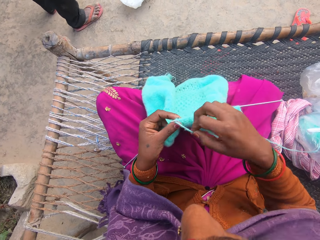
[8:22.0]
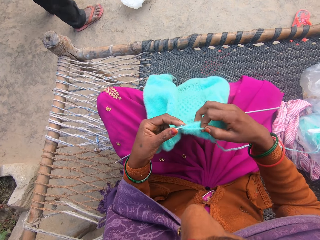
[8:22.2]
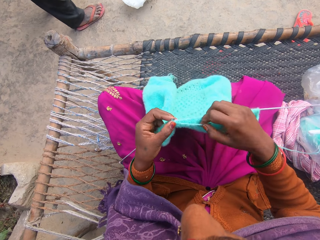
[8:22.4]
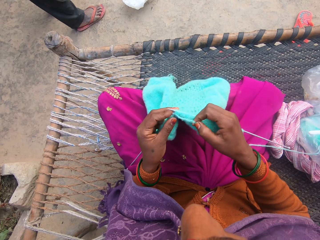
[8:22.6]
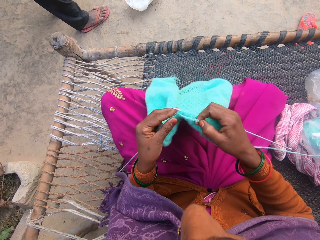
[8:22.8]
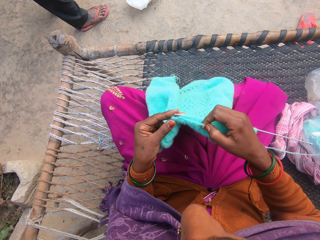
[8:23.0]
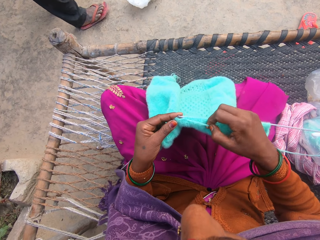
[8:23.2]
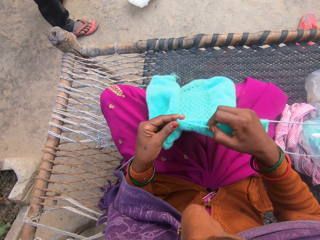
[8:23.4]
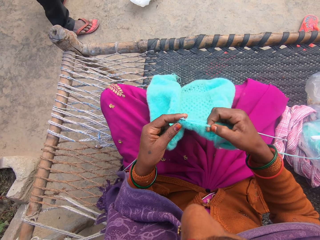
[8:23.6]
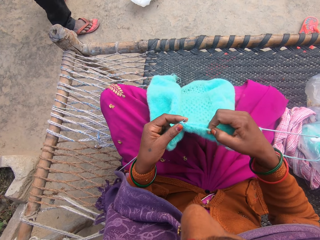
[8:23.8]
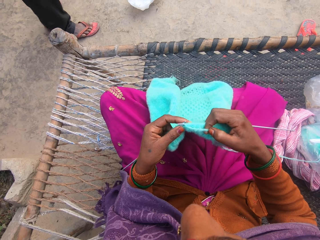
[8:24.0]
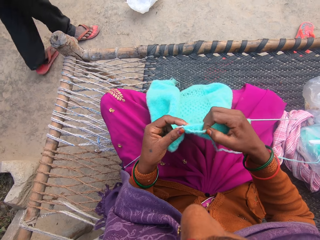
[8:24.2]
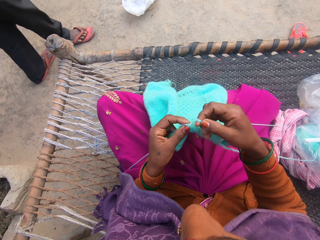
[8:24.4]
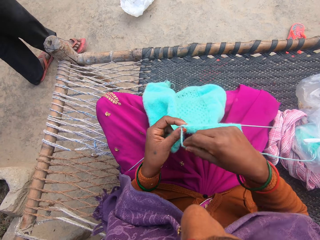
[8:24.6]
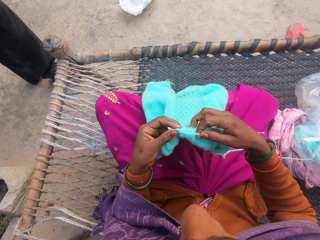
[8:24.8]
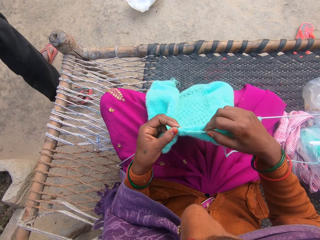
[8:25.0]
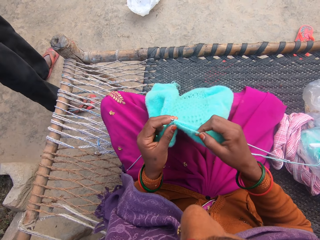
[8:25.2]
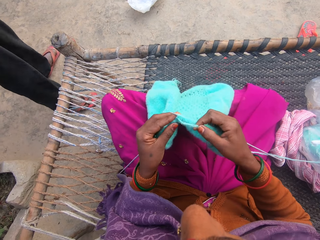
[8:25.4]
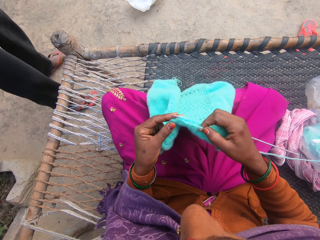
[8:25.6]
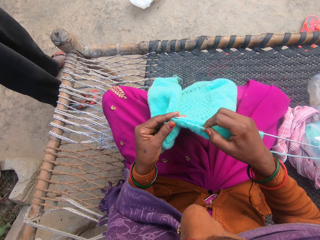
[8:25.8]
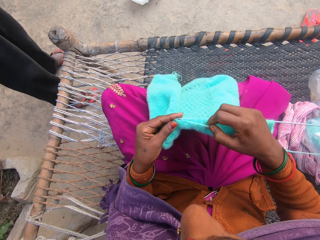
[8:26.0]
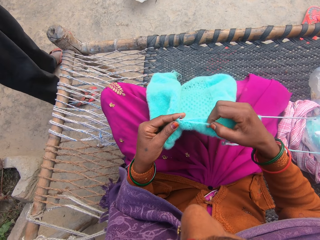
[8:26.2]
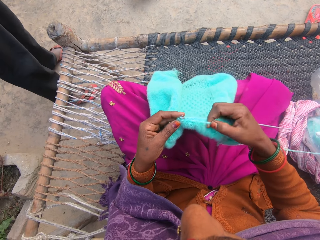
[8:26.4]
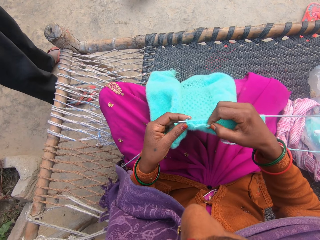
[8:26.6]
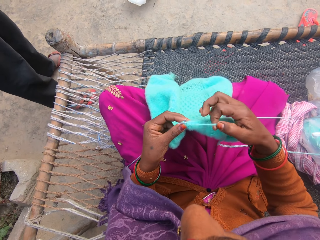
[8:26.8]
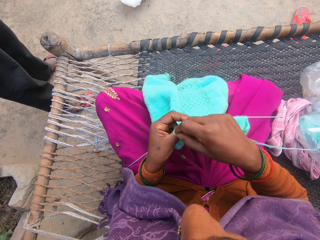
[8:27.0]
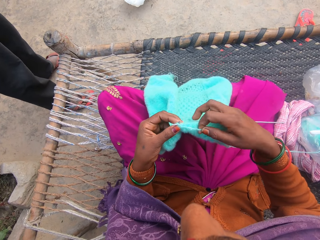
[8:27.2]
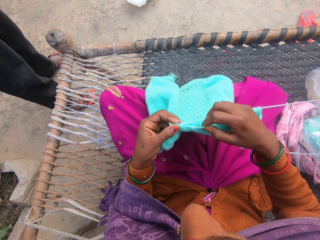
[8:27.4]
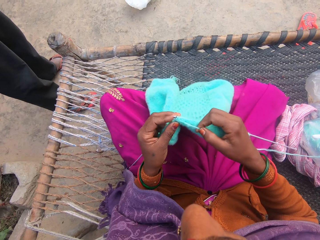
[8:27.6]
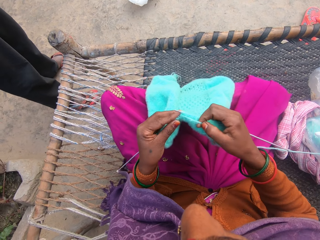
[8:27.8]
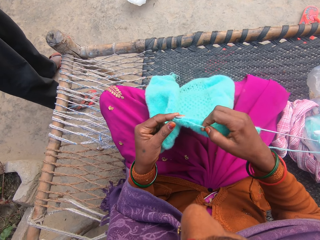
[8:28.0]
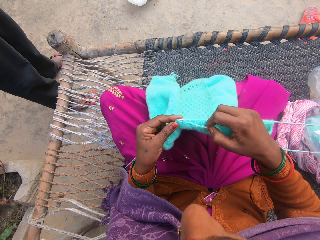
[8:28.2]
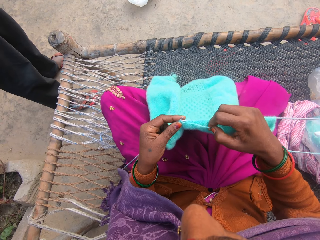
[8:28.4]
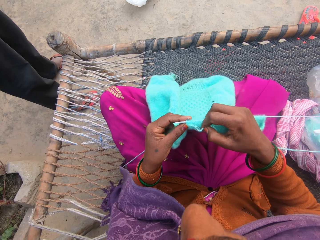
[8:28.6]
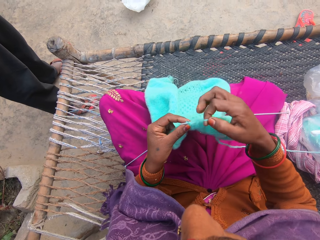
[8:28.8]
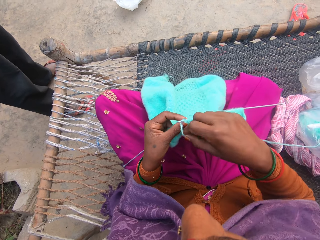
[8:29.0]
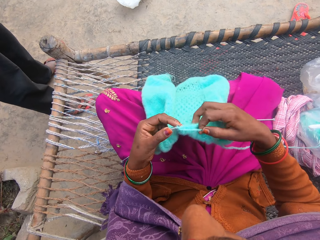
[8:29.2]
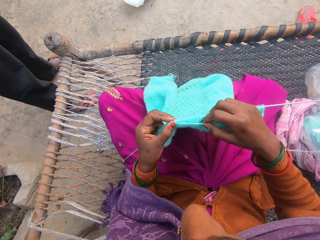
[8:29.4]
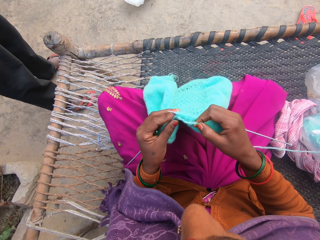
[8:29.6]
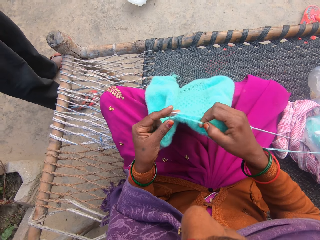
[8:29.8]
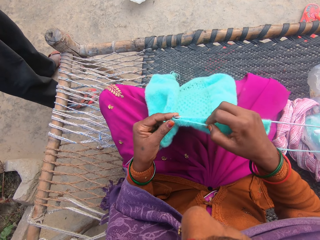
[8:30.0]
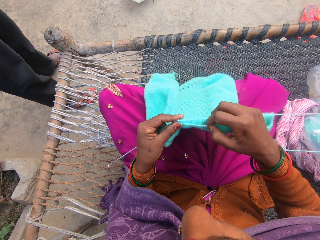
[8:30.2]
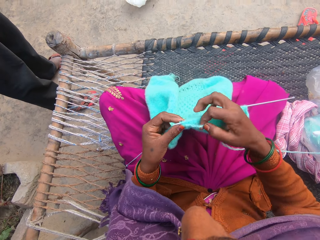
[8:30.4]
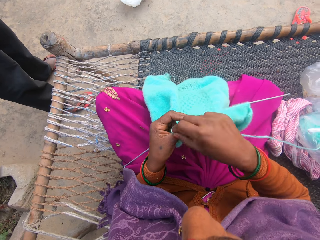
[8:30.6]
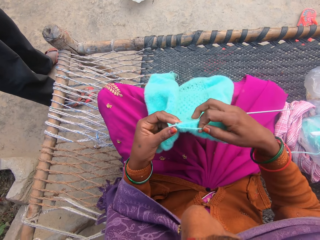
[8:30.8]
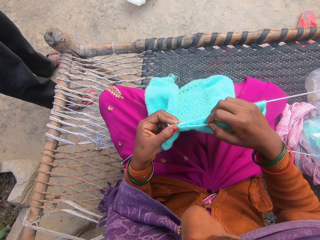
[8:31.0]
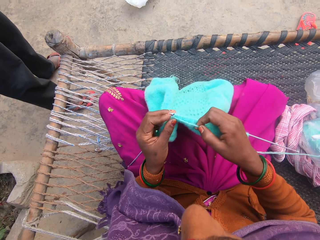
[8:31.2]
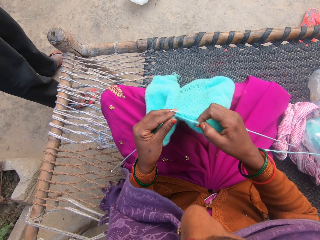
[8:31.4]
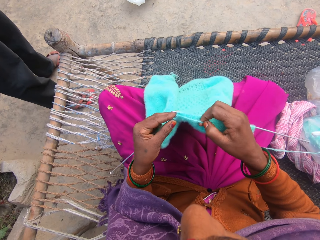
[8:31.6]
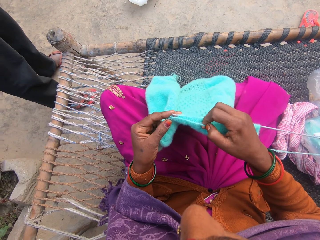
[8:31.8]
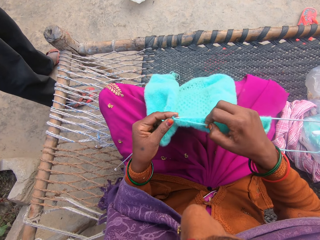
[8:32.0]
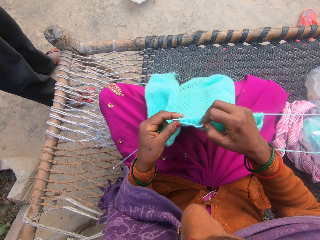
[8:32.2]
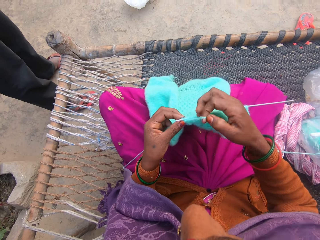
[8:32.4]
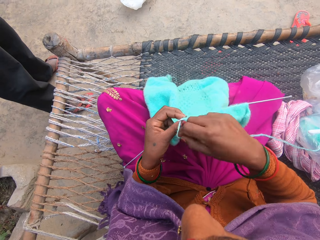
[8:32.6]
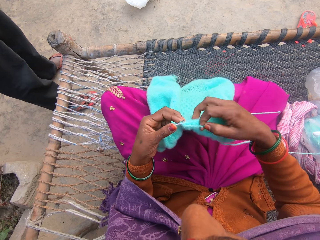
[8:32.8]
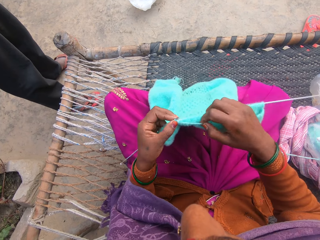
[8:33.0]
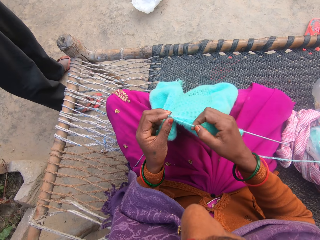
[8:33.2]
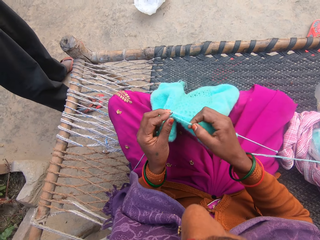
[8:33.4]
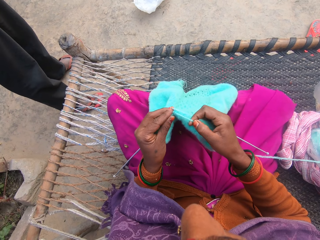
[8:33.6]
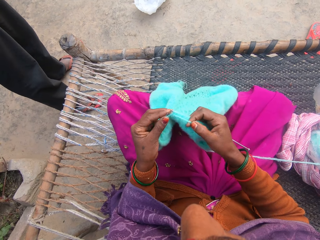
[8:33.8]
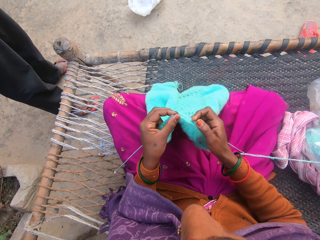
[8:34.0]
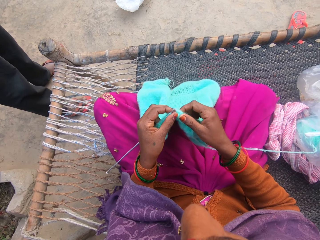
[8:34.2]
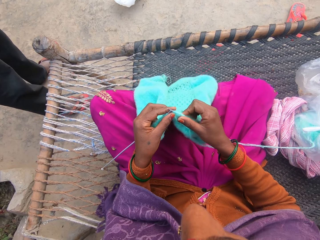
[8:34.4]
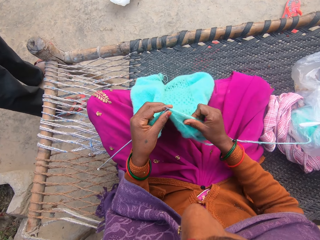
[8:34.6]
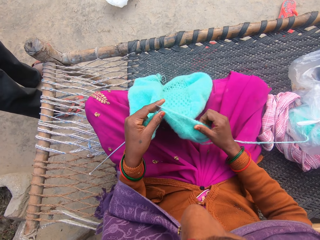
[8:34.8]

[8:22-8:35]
The camera wearer rolls the knitting thread on the knitting needle. They knit the knitting garment with the knitting needle. A man stands on the ground and walks on the ground. The camera wearer rolls the knitting thread on the knitting needle. They knit the knitting garment with the knitting needle. They roll the knitting thread on the knitting needle. They knit the knitting garment with the knitting needle. They roll the knitting thread on the knitting needle. They knit the knitting garment with the knitting needle. They roll the knitting thread on the knitting needle. They knit the knitting garment with the knitting needle. They roll the knitting thread on the knitting needle. They knit the knitting garment with the knitting needle.

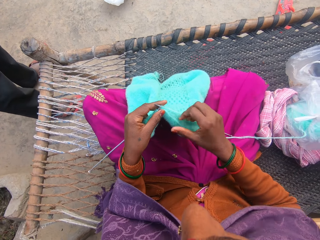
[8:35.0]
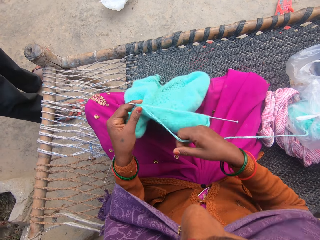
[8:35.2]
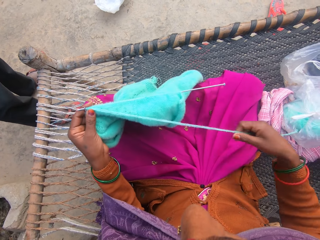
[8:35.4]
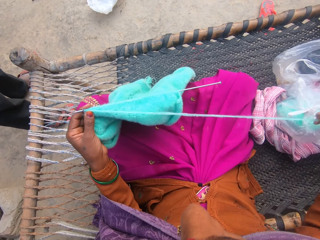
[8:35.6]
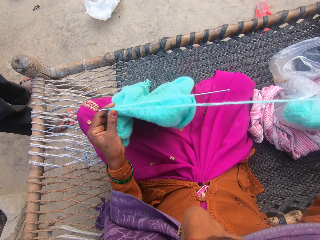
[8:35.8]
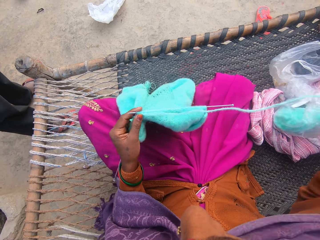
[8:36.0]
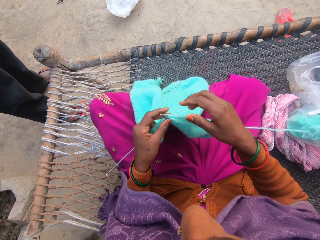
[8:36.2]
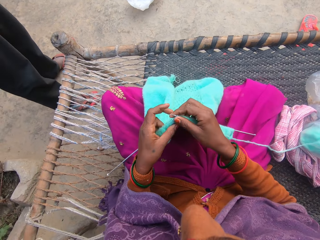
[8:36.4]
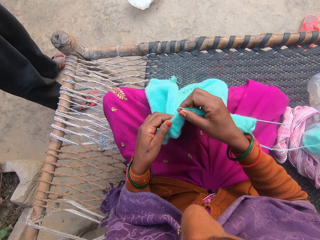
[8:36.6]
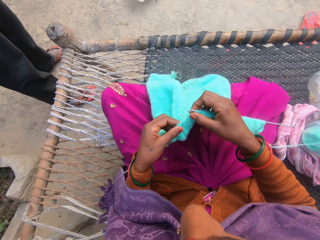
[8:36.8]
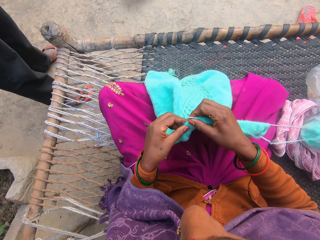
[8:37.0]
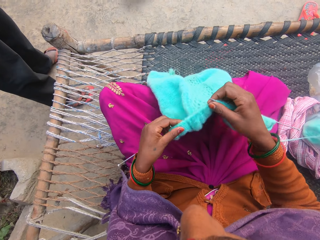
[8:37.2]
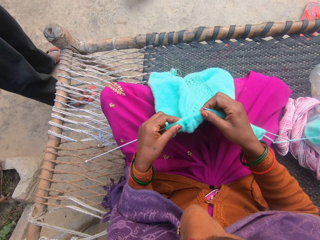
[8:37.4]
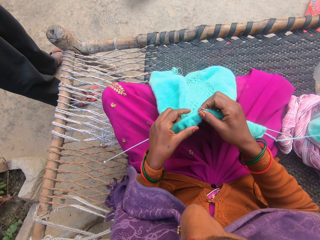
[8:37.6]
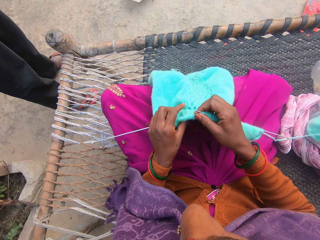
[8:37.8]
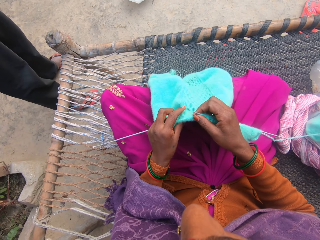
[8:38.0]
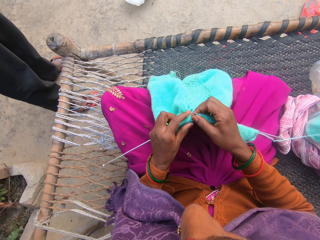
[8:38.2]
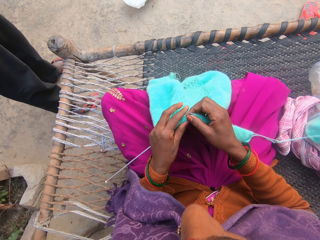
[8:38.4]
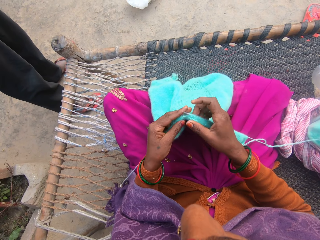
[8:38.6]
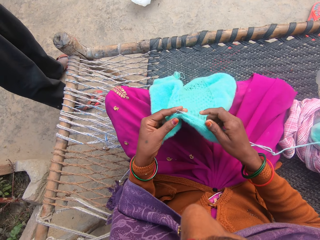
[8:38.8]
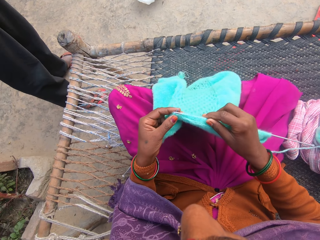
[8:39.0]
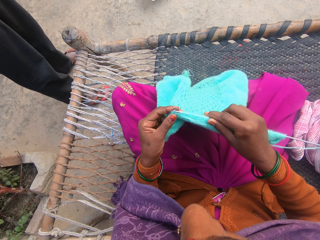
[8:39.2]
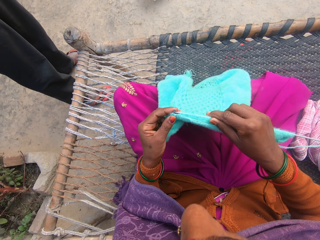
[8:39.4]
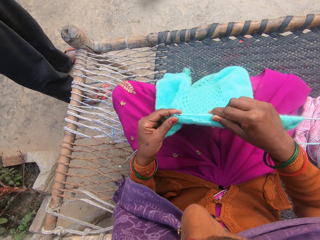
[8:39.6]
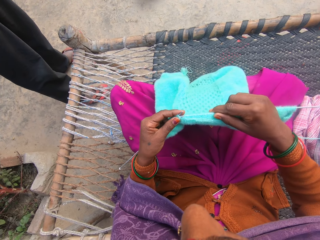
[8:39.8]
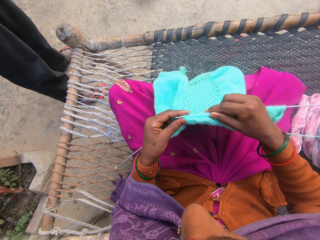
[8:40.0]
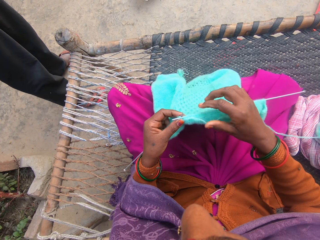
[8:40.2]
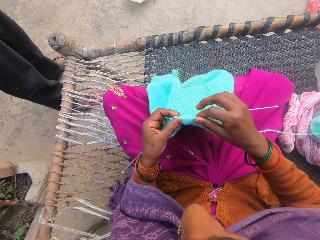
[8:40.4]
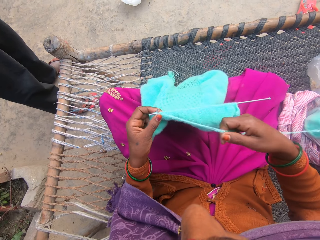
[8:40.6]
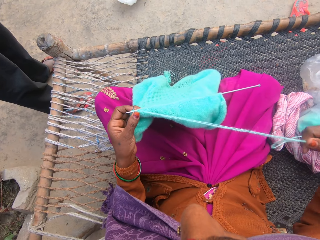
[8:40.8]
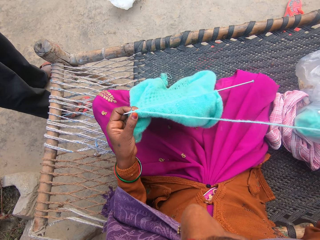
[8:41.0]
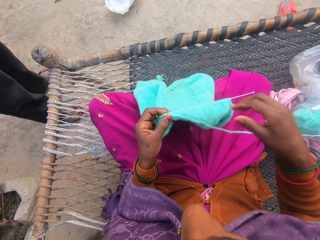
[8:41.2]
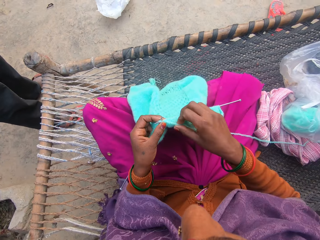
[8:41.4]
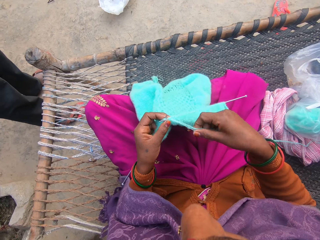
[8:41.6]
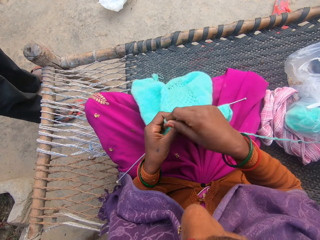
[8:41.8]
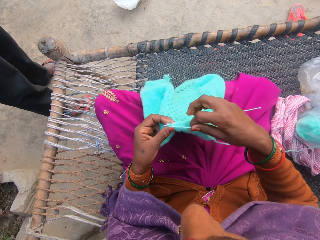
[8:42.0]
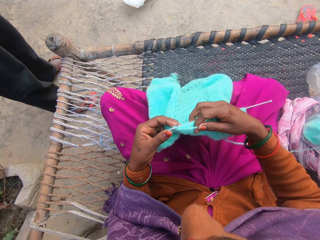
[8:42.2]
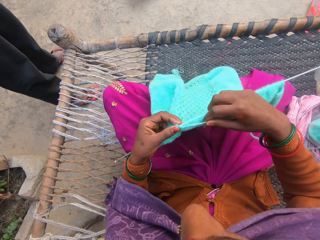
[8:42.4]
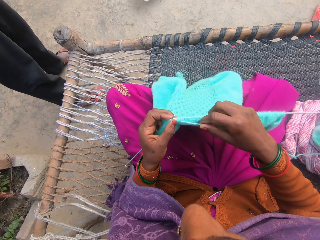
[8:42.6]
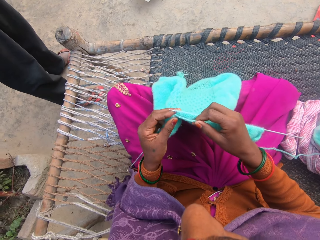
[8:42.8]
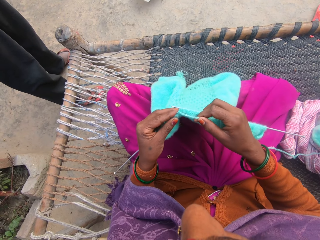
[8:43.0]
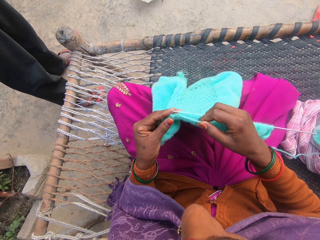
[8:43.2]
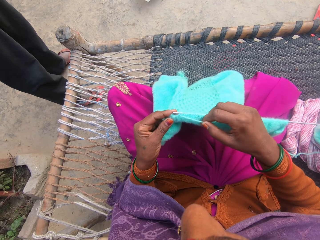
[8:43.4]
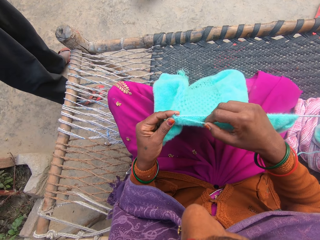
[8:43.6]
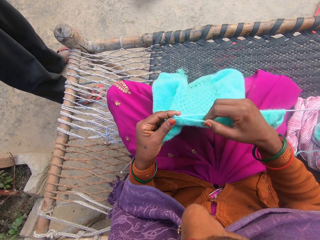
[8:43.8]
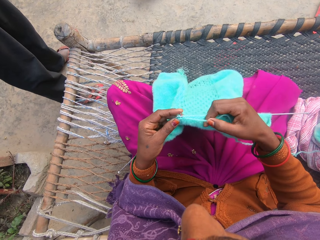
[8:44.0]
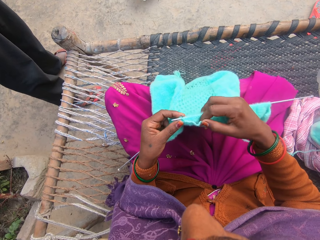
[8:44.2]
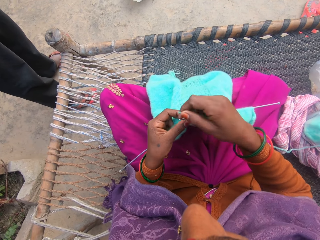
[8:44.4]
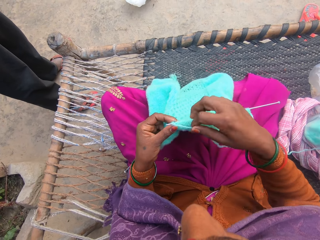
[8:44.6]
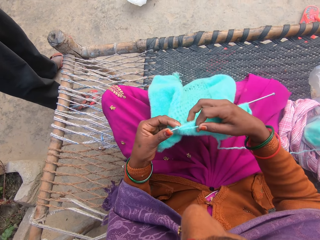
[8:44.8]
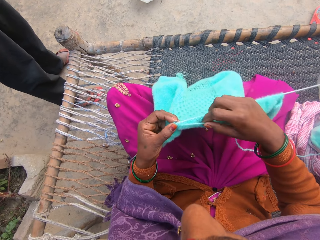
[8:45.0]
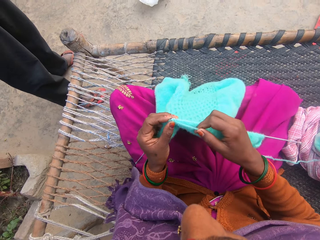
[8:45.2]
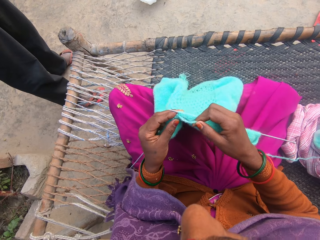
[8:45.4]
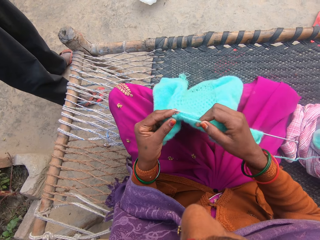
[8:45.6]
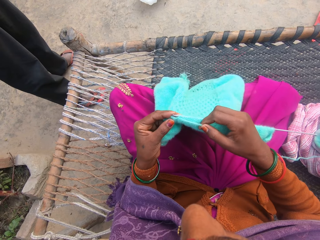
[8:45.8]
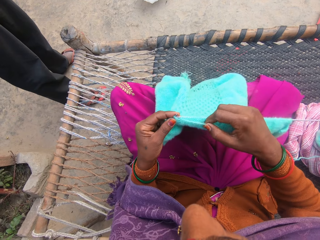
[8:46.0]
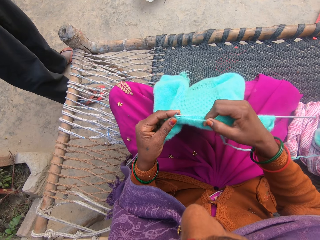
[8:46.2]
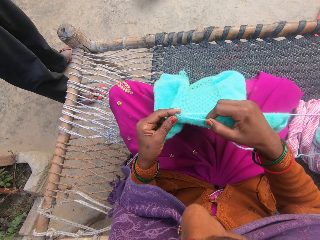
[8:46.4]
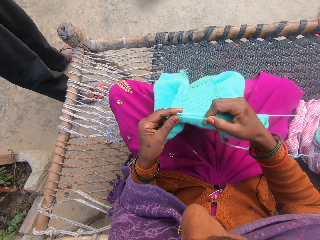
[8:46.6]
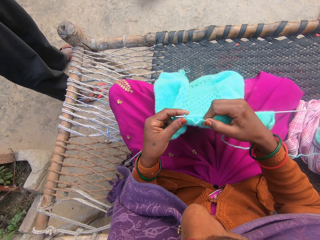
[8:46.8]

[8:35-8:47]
The camera wearer adjusts the knit fabric on the knitting needle. She pulls the knitting thread with her right hand. She knits the knitting garment with the knitting needle and thread from a yarn on the charpoy. She rolls the knitting thread on the knitting needle. She knits the knitting garment with the knitting needle. She rolls the knitting thread on the knitting needle. She knits the knitting garment with the knitting needle.
